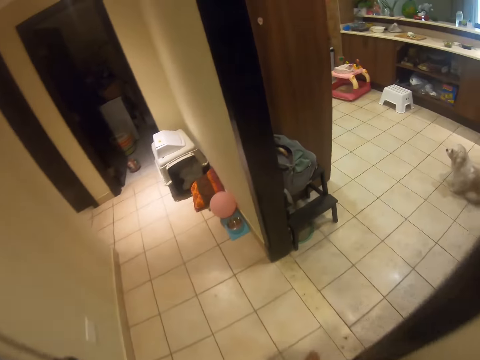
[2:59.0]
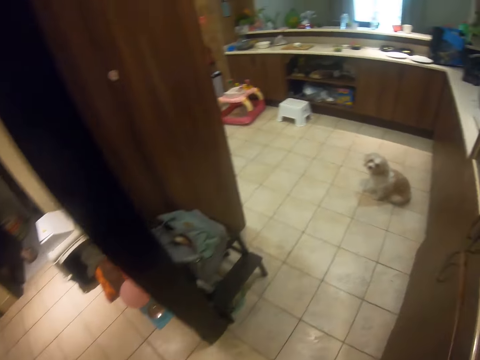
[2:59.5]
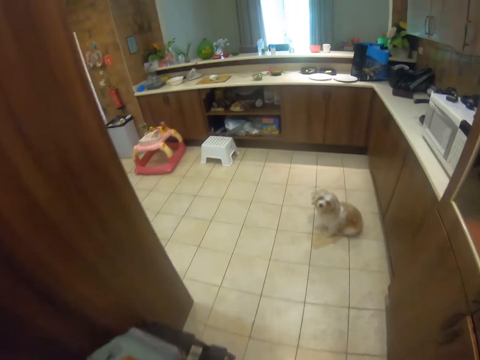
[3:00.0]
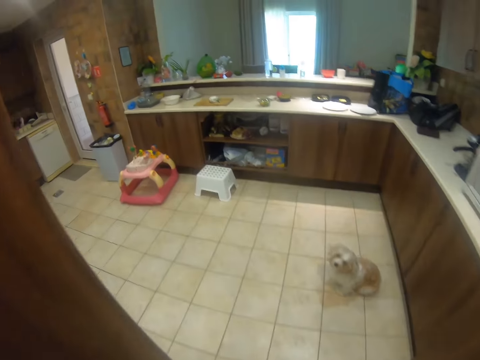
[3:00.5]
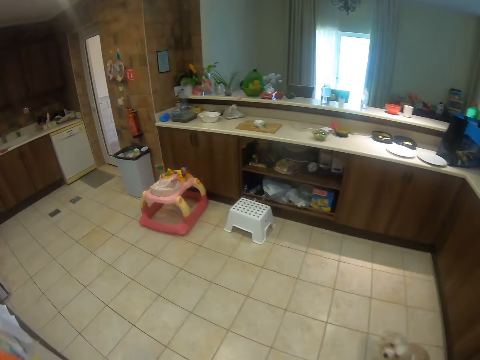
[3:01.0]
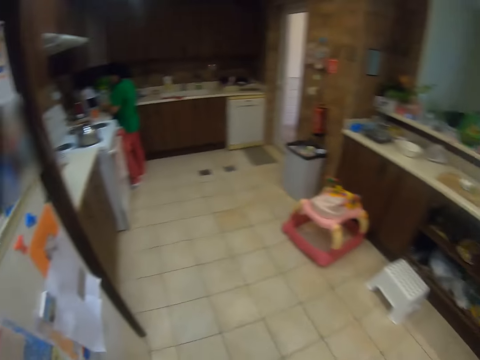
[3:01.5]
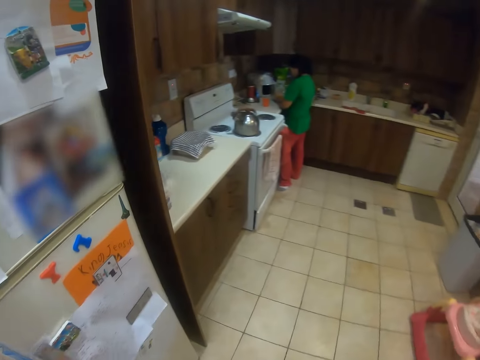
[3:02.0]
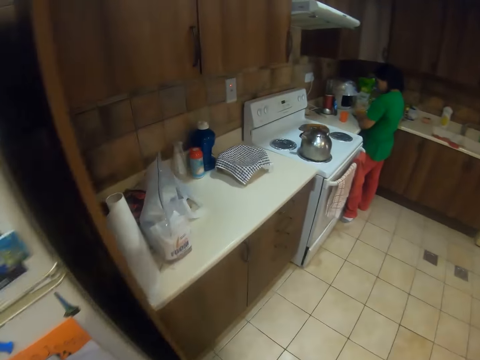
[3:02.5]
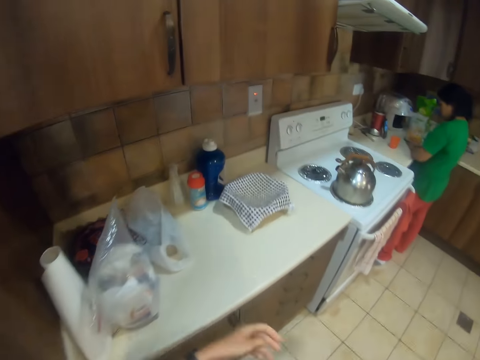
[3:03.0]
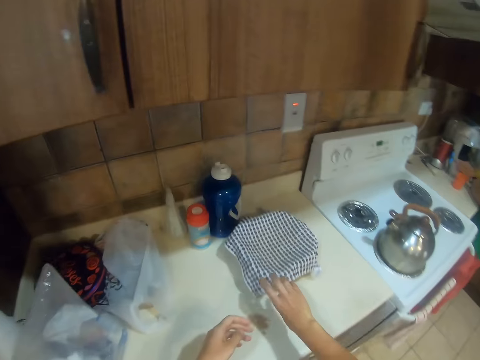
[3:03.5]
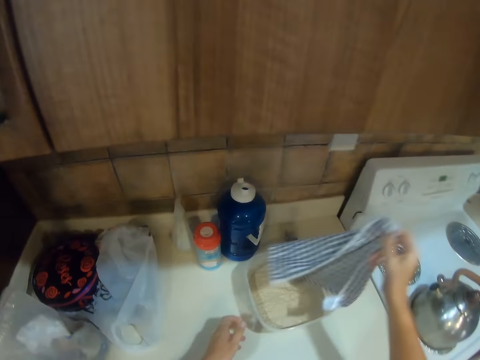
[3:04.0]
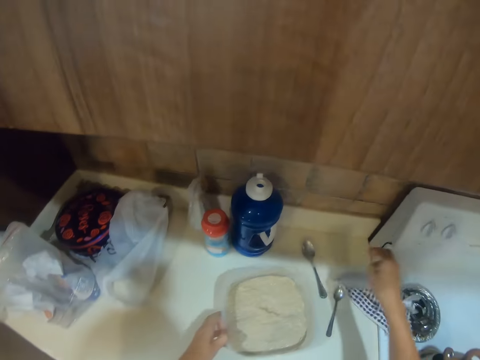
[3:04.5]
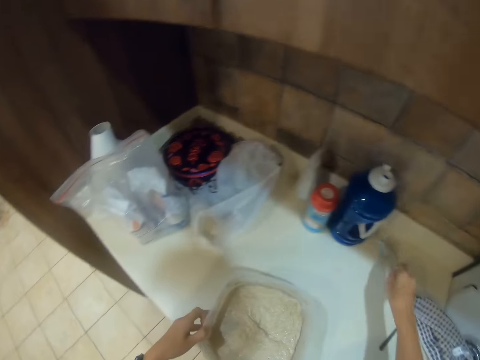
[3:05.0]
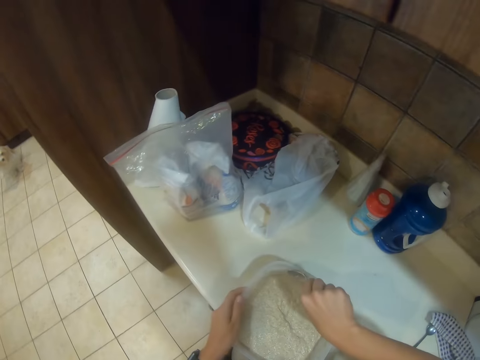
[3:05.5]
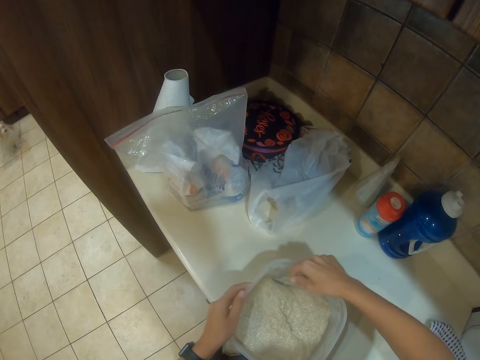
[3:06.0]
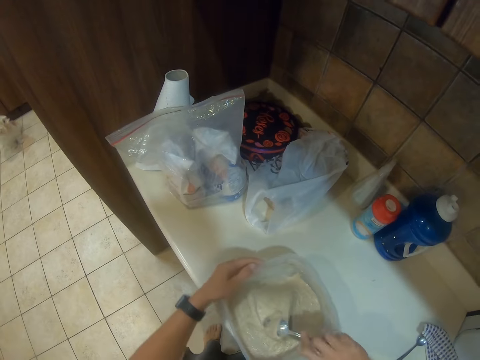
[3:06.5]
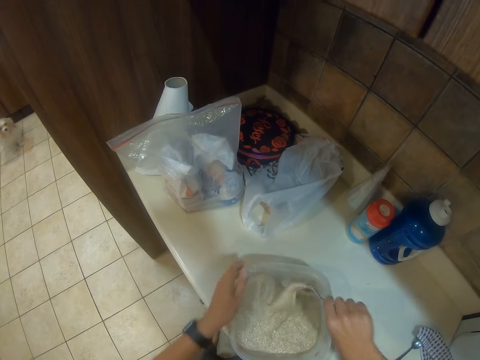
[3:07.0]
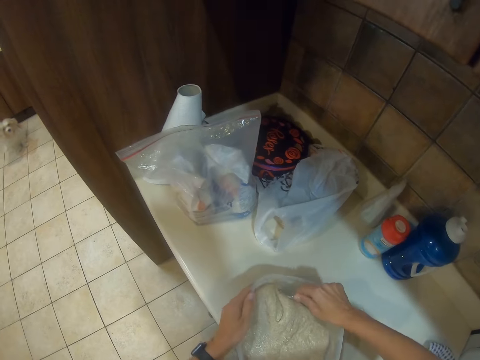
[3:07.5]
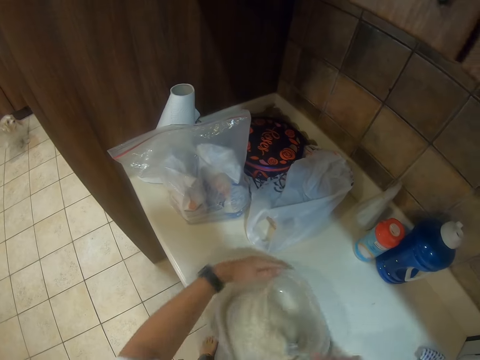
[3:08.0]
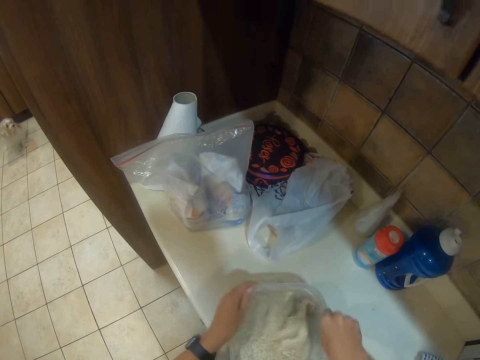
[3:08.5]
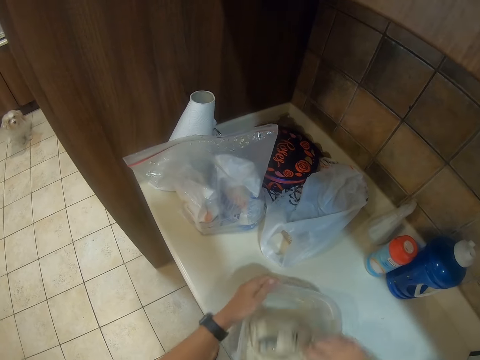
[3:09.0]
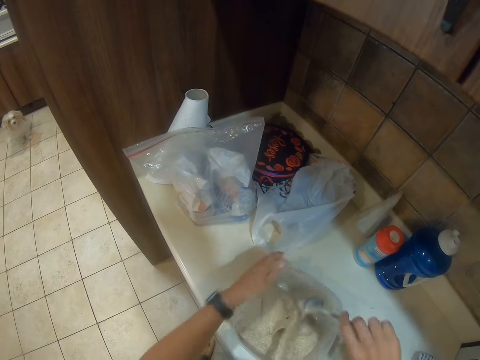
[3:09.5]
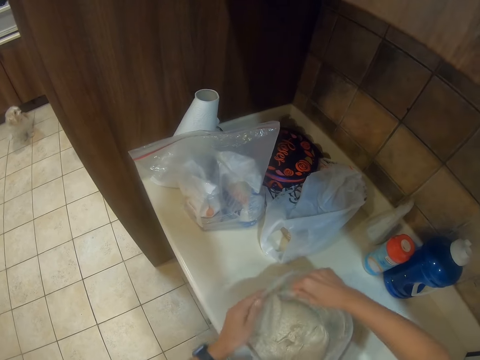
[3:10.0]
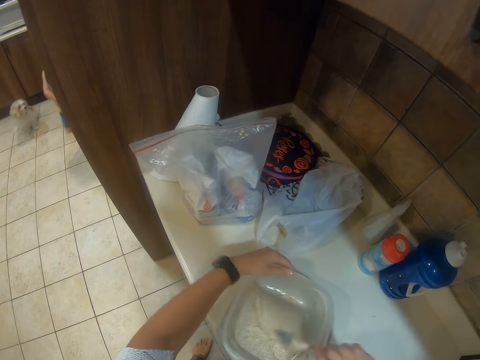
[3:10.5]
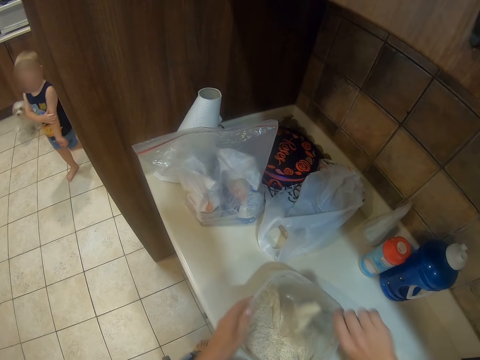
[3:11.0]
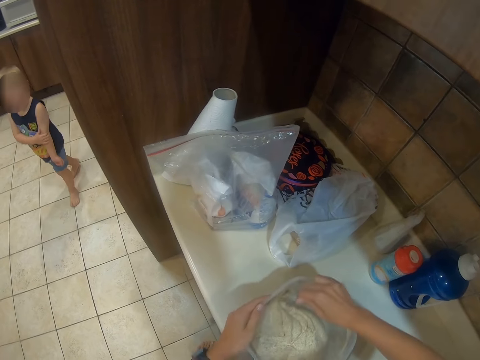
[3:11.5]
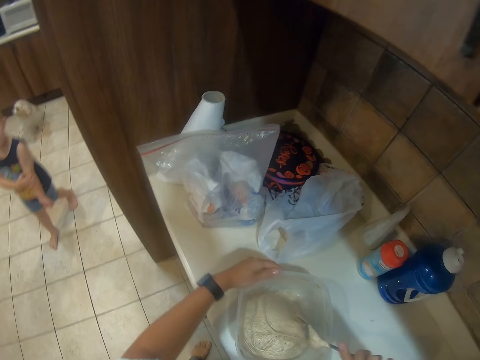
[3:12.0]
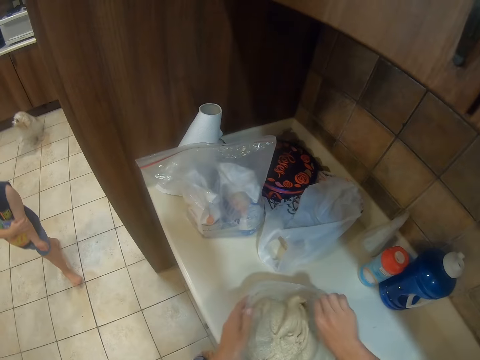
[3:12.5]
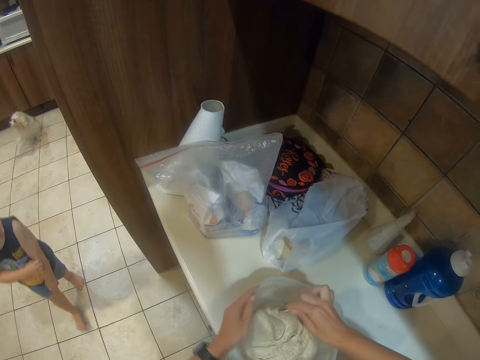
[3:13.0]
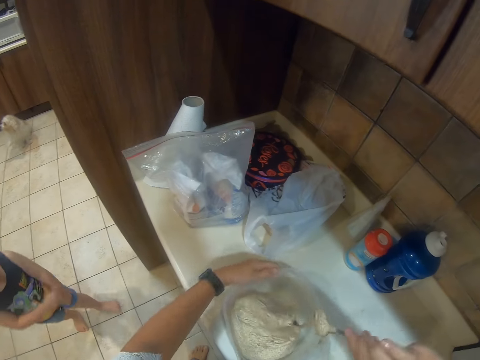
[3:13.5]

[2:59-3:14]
The camera wearer pulls a towel, picks the towel and places the towel on the cooker. They pull the bowl. They pick a spoon. They pick a container. They stir the dough.

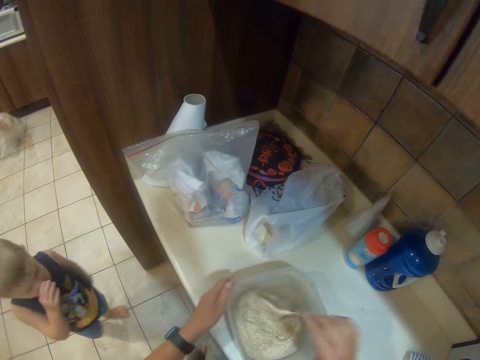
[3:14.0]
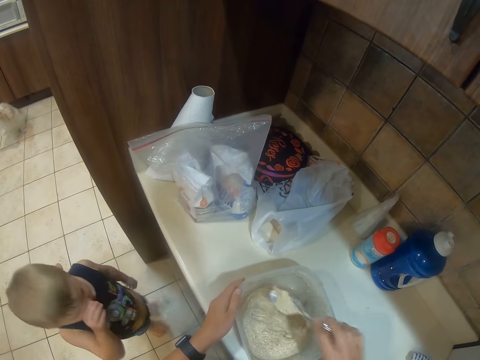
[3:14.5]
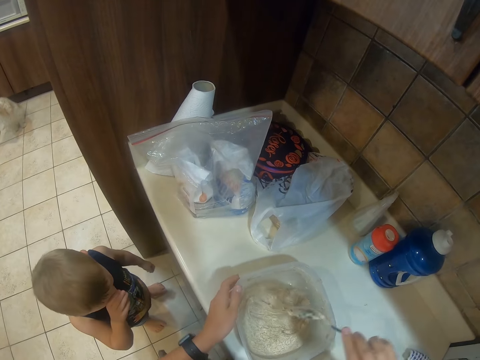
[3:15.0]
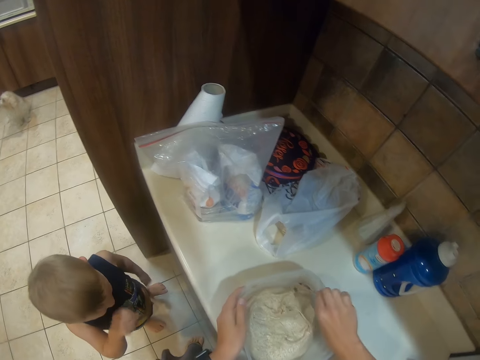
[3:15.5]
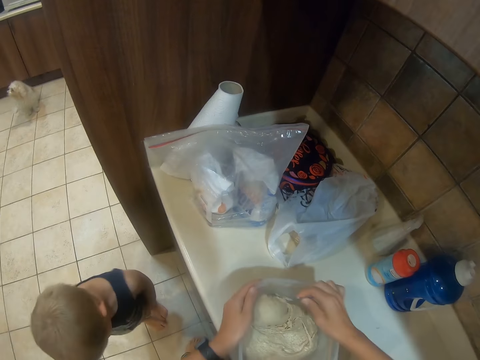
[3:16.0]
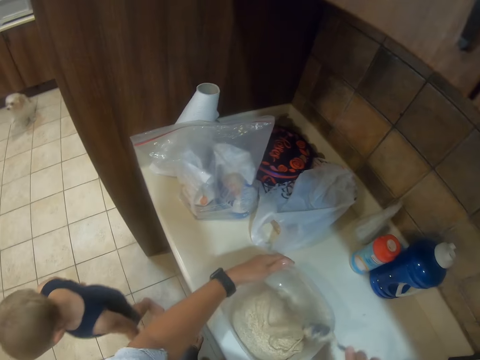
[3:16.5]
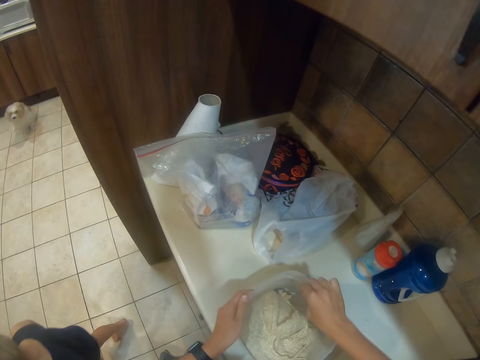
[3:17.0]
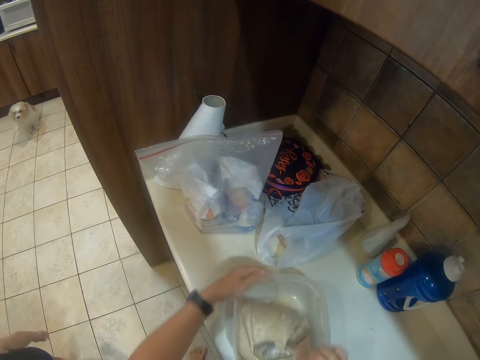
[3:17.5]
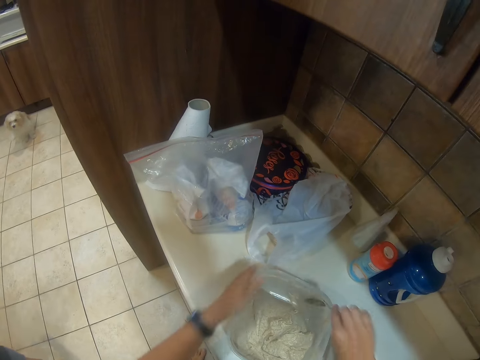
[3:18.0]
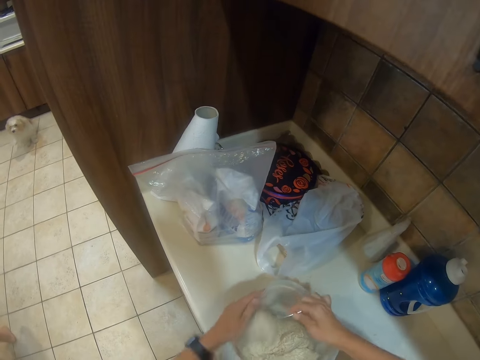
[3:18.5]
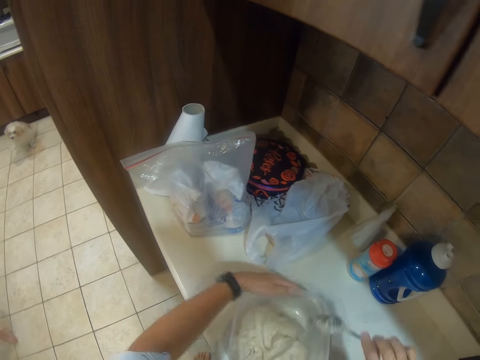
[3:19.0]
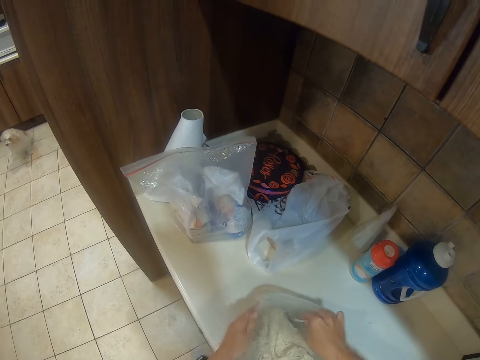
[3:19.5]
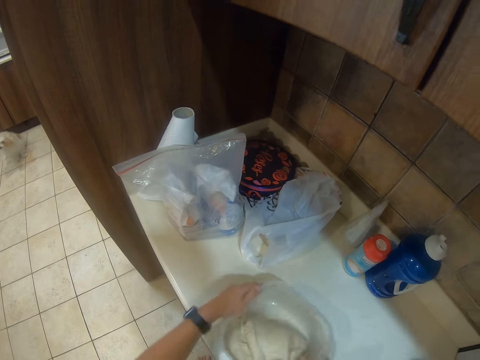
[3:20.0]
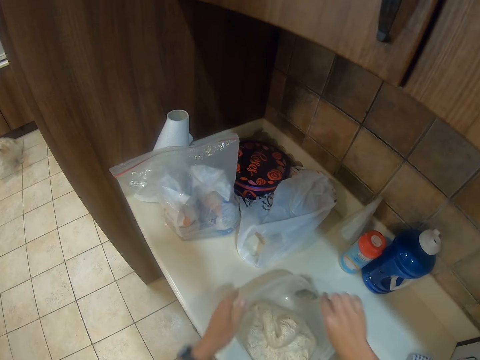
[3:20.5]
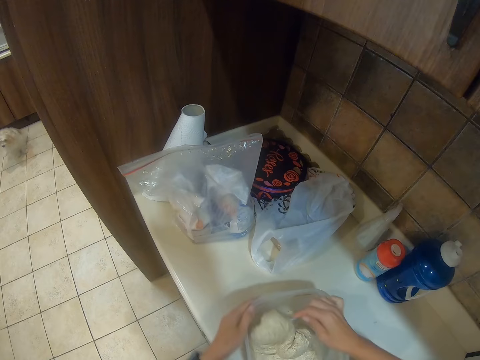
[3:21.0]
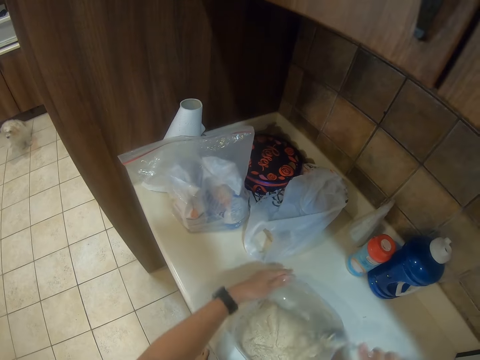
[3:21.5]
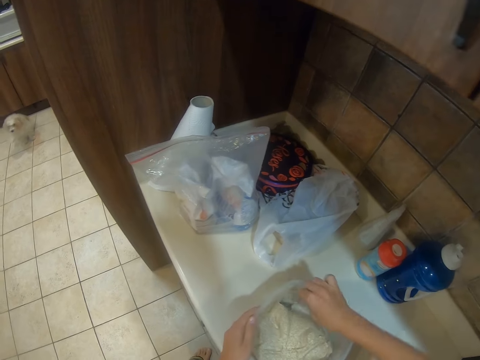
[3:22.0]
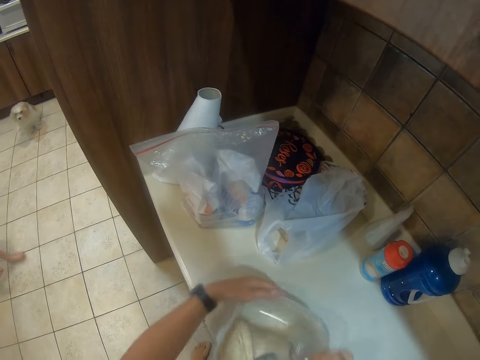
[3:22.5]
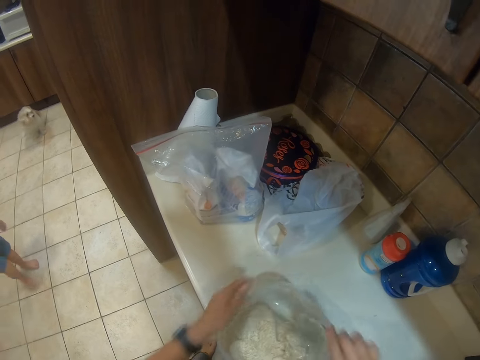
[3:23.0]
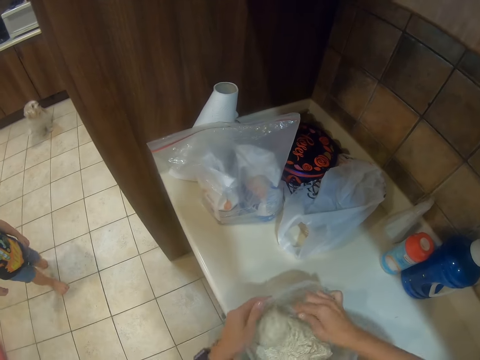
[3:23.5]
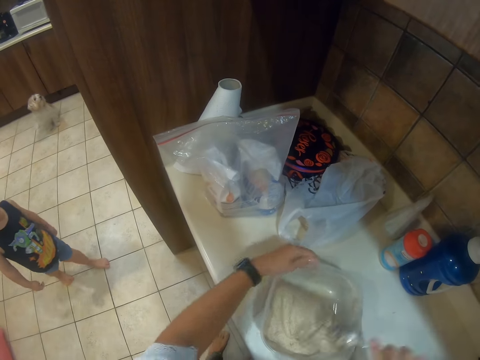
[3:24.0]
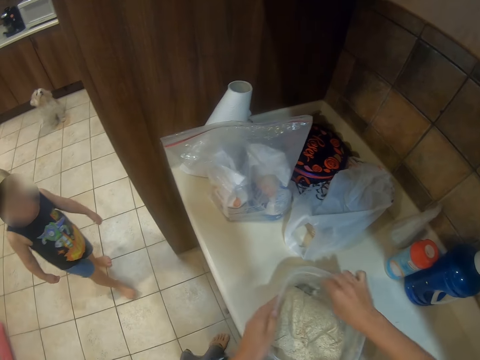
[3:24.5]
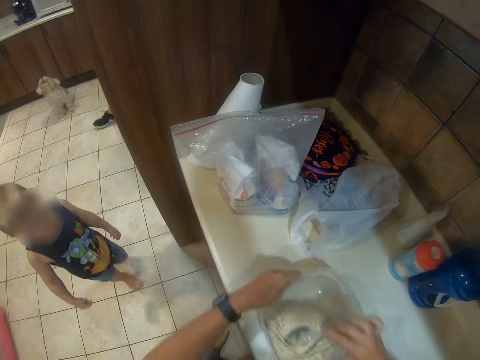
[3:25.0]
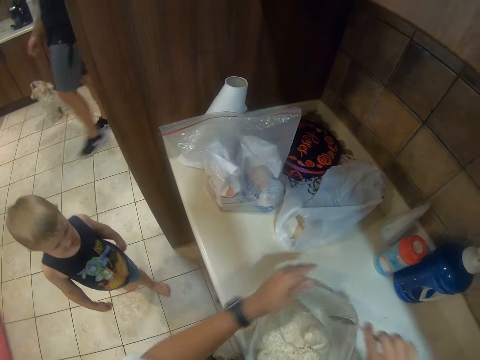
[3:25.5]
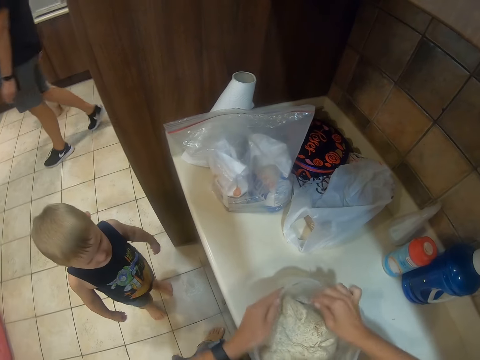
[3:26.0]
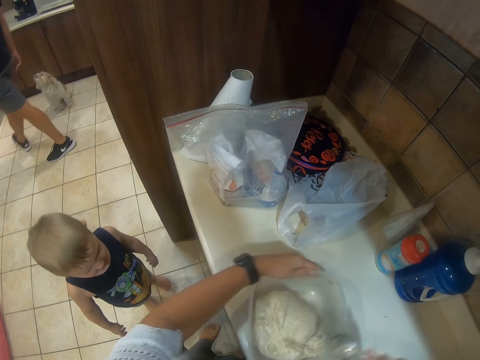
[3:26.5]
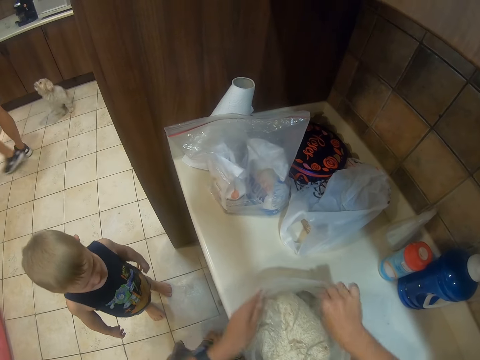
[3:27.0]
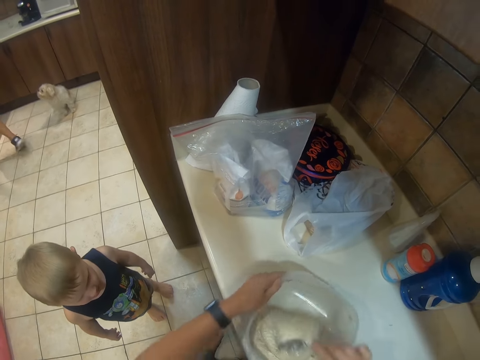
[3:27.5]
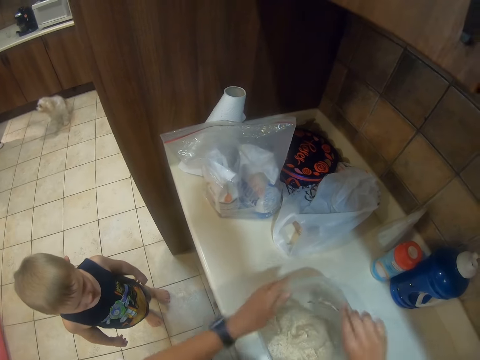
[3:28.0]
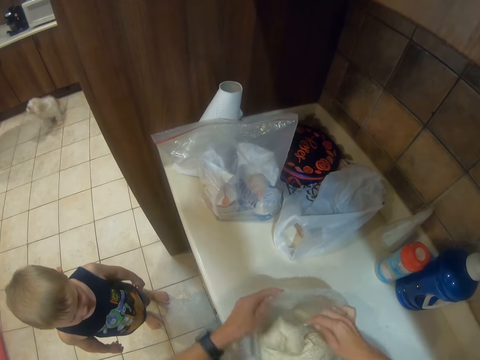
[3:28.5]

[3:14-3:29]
The camera wearer talks. They converse with a boy. They stir the dough.
